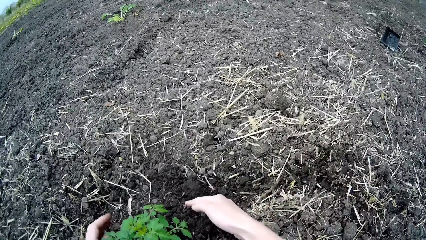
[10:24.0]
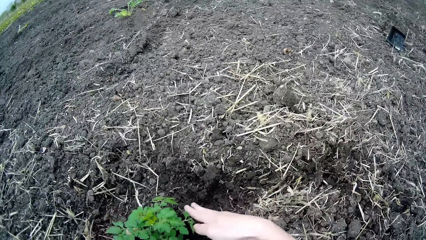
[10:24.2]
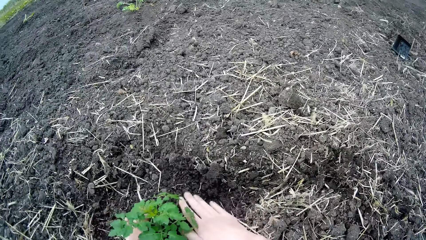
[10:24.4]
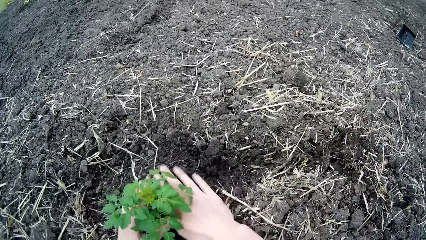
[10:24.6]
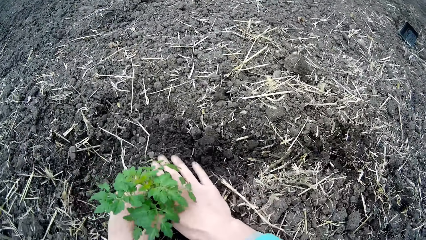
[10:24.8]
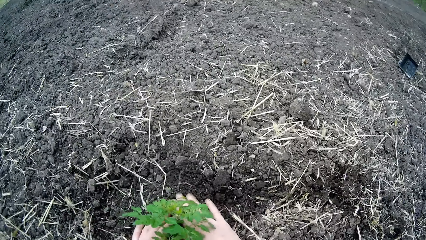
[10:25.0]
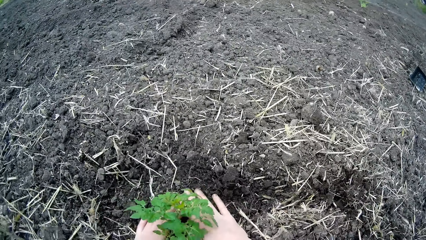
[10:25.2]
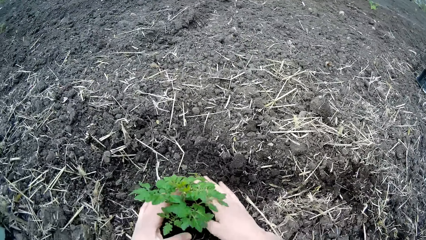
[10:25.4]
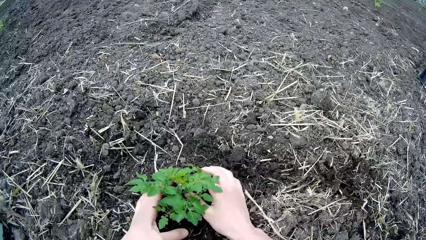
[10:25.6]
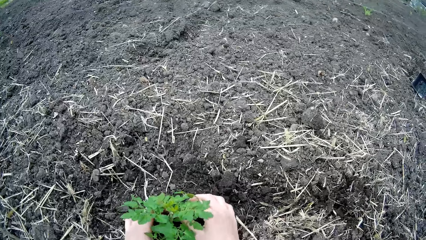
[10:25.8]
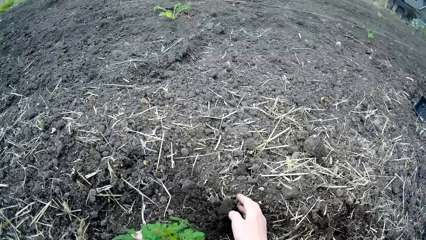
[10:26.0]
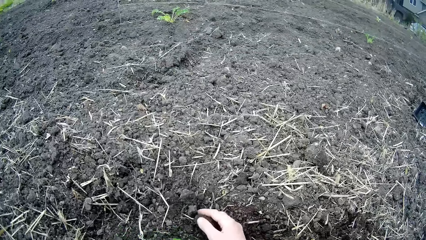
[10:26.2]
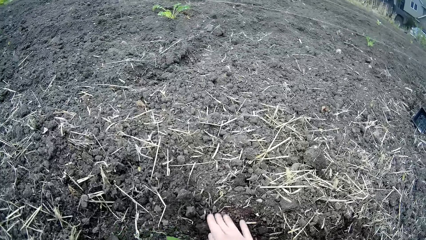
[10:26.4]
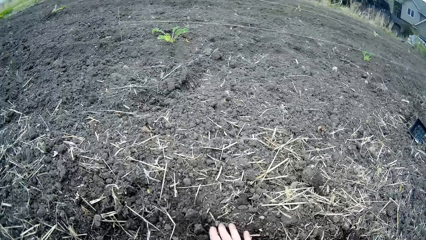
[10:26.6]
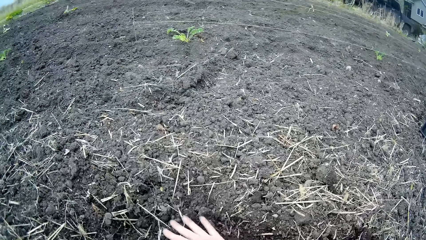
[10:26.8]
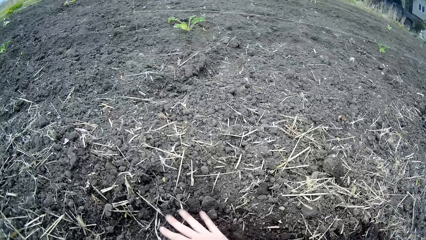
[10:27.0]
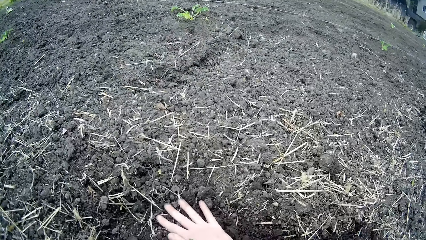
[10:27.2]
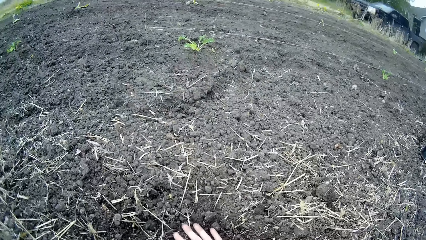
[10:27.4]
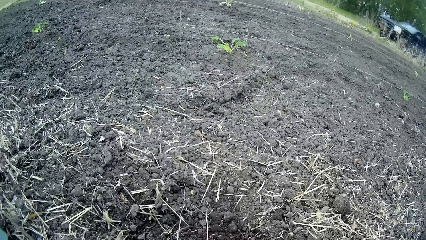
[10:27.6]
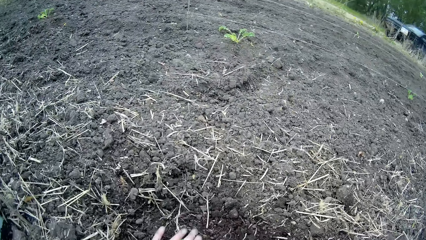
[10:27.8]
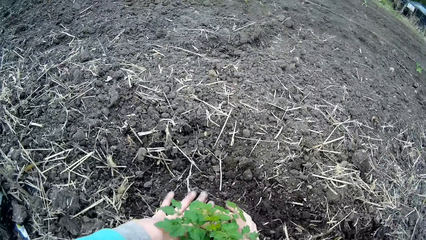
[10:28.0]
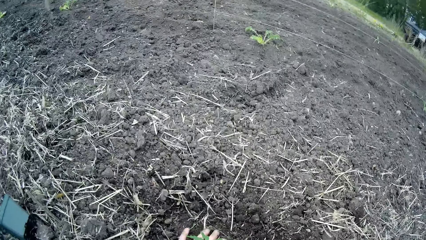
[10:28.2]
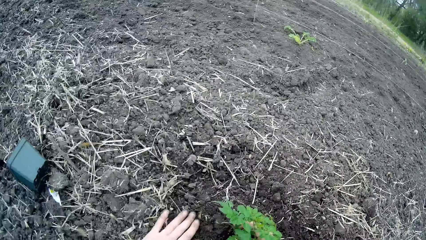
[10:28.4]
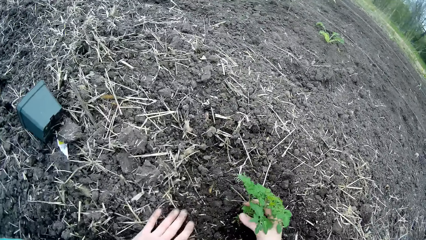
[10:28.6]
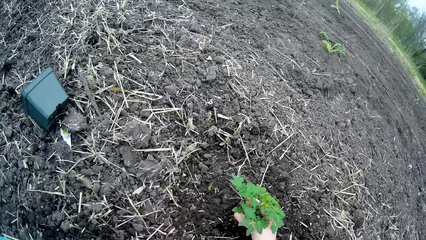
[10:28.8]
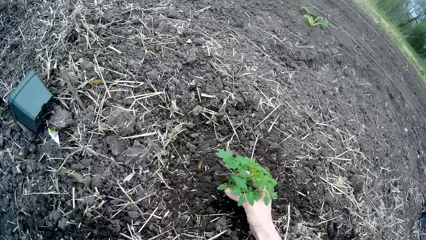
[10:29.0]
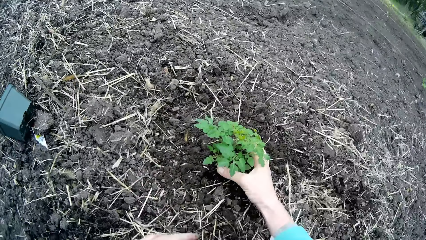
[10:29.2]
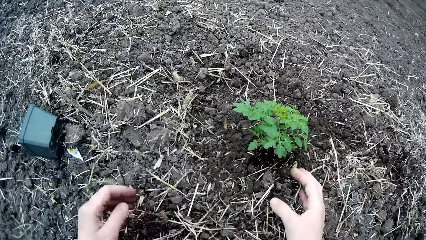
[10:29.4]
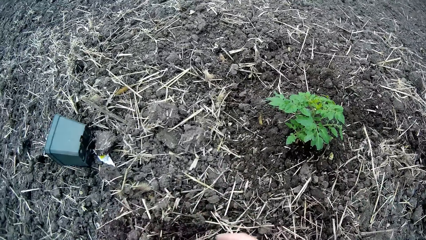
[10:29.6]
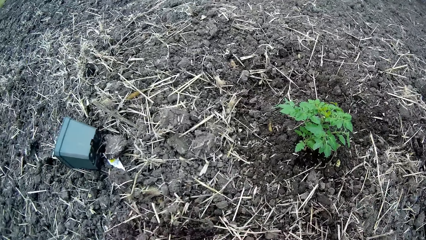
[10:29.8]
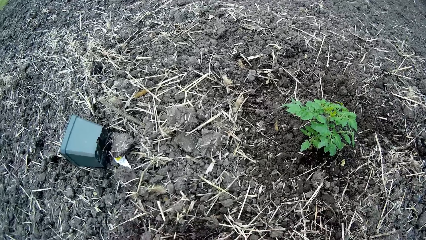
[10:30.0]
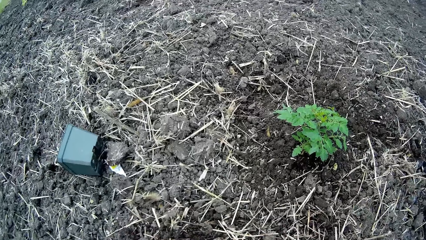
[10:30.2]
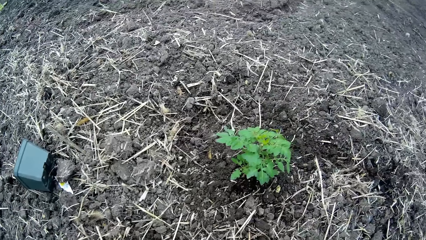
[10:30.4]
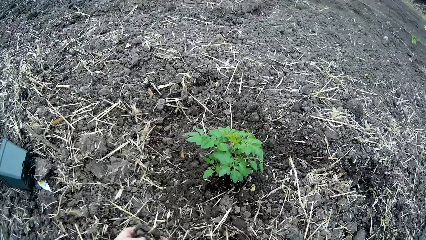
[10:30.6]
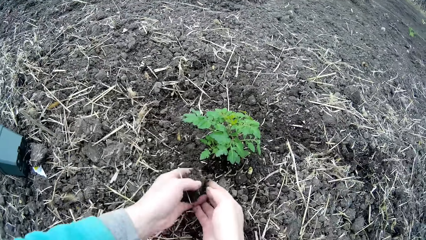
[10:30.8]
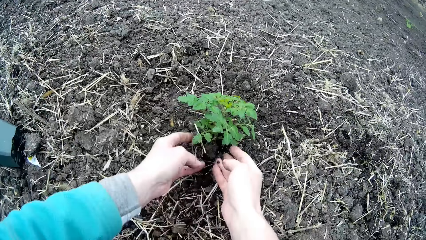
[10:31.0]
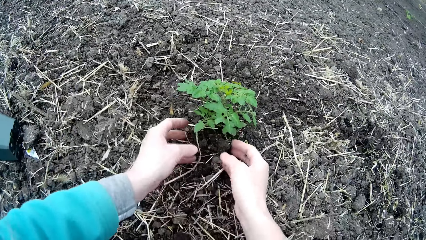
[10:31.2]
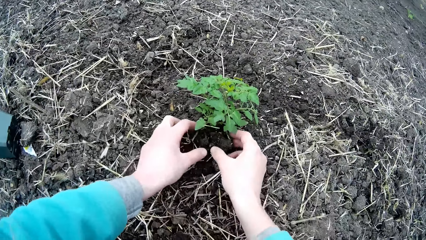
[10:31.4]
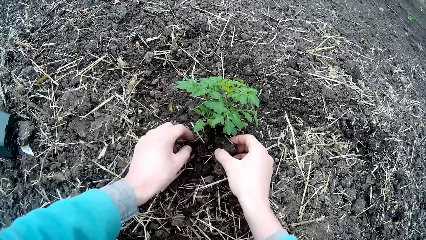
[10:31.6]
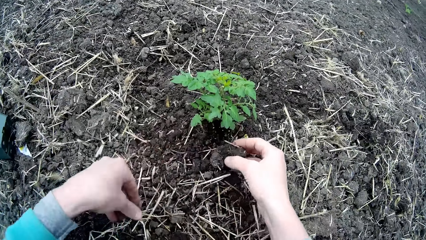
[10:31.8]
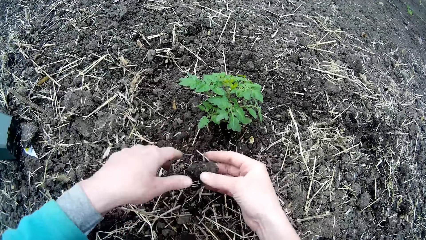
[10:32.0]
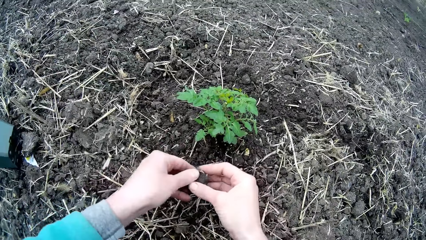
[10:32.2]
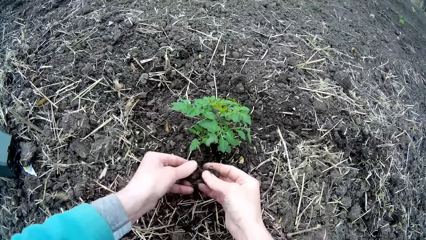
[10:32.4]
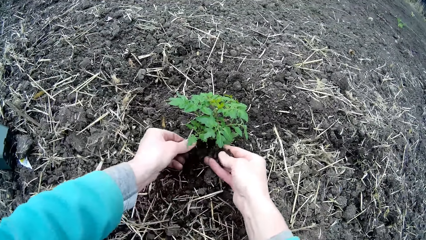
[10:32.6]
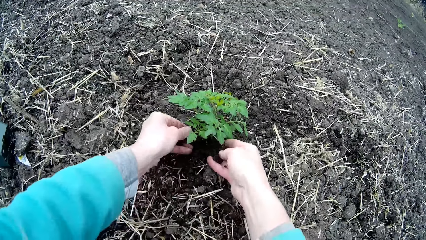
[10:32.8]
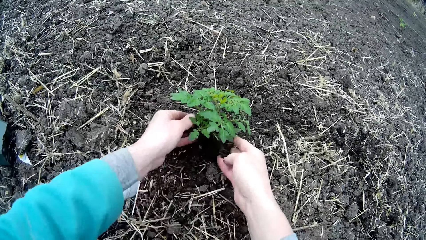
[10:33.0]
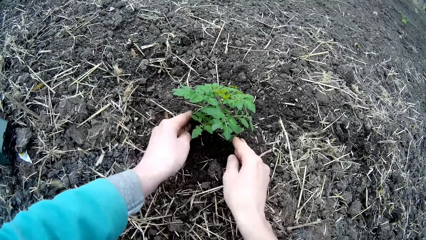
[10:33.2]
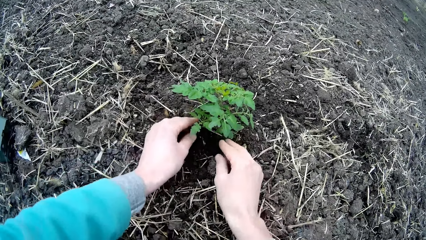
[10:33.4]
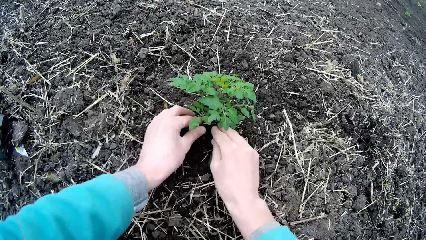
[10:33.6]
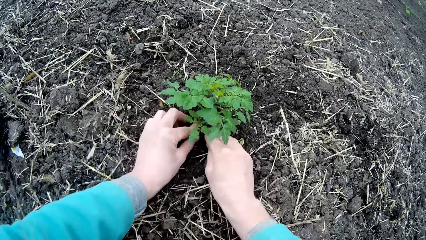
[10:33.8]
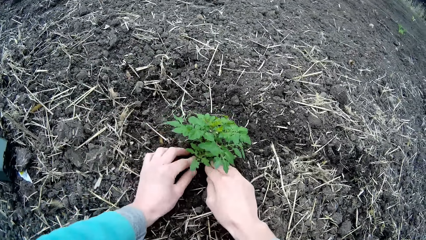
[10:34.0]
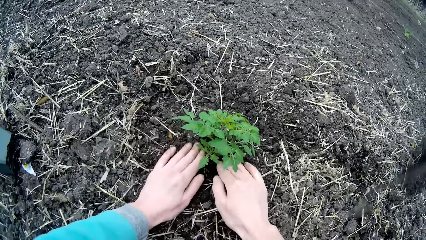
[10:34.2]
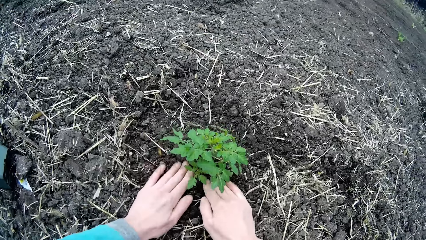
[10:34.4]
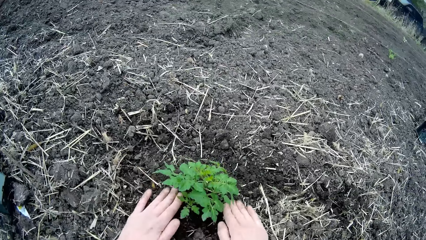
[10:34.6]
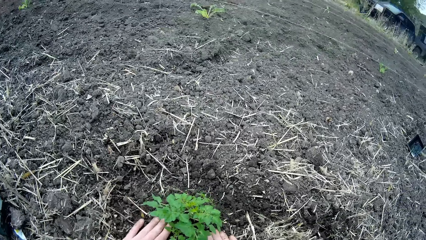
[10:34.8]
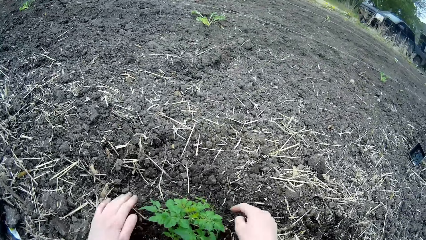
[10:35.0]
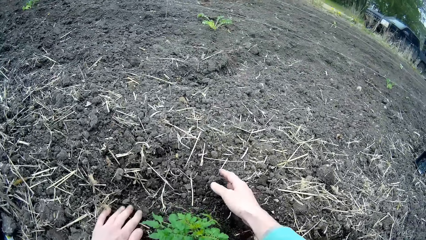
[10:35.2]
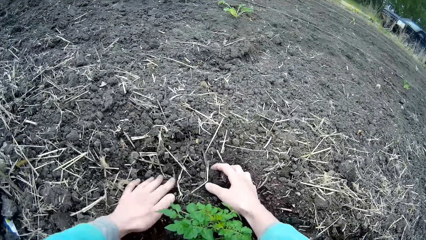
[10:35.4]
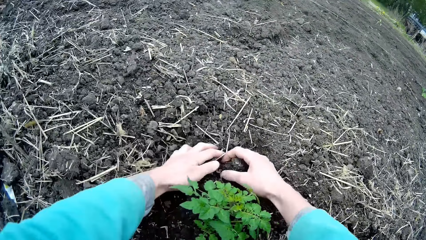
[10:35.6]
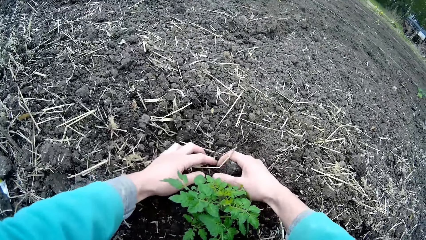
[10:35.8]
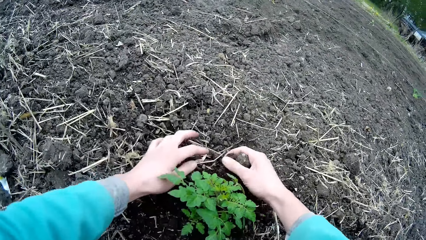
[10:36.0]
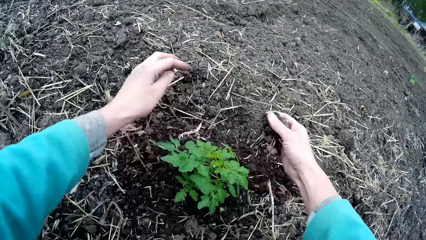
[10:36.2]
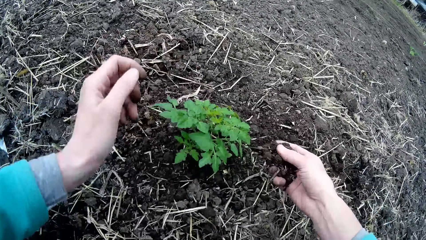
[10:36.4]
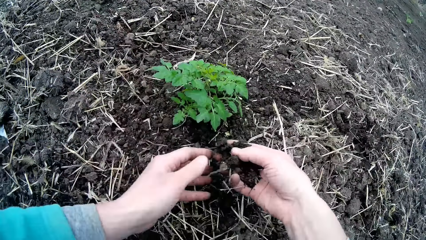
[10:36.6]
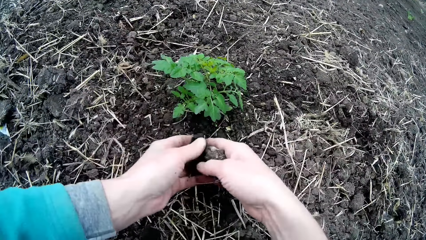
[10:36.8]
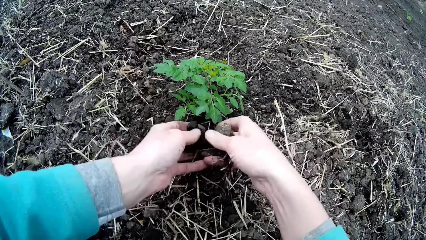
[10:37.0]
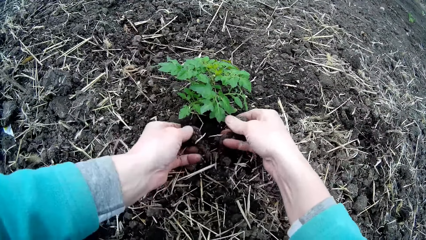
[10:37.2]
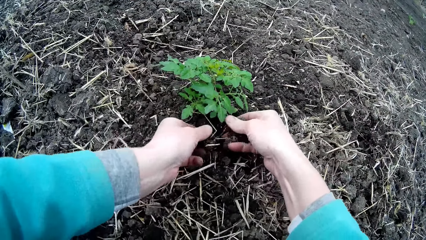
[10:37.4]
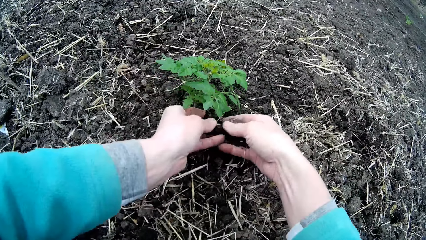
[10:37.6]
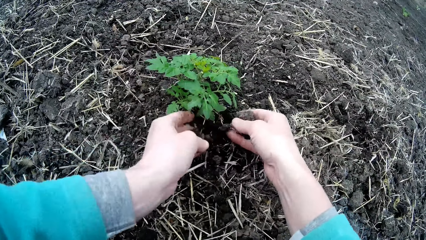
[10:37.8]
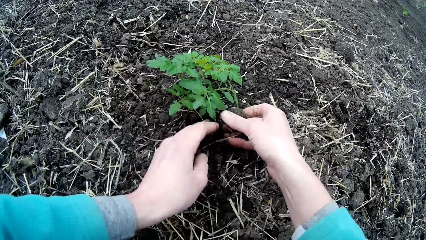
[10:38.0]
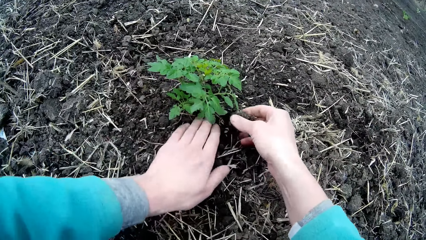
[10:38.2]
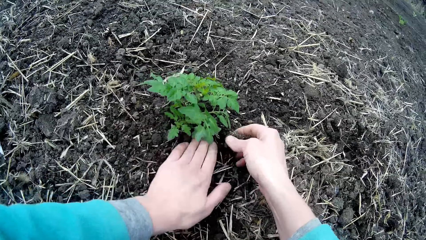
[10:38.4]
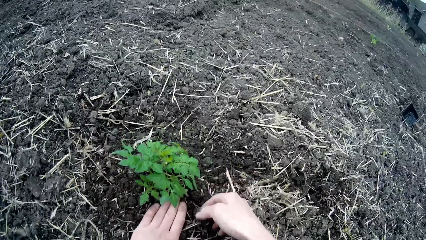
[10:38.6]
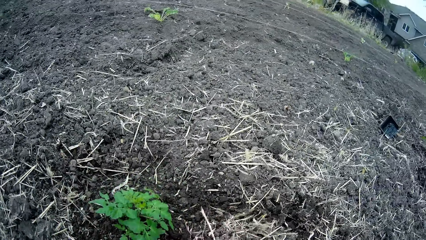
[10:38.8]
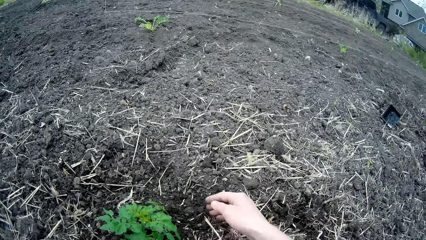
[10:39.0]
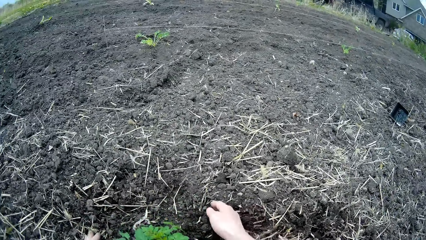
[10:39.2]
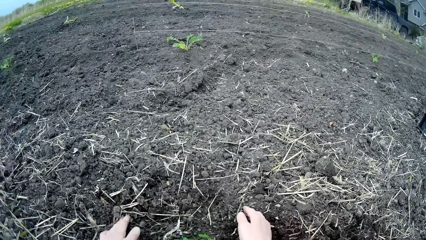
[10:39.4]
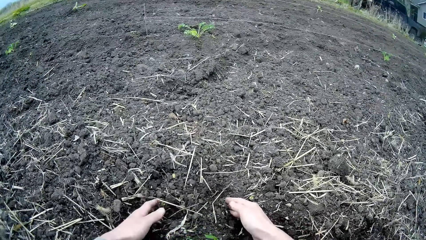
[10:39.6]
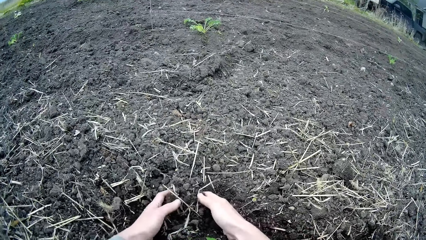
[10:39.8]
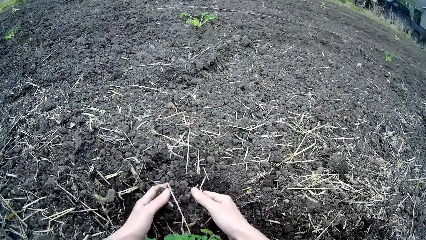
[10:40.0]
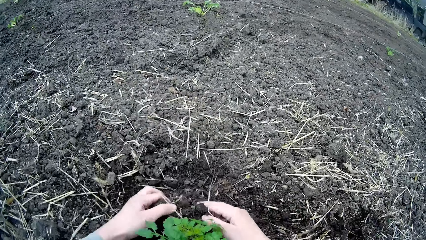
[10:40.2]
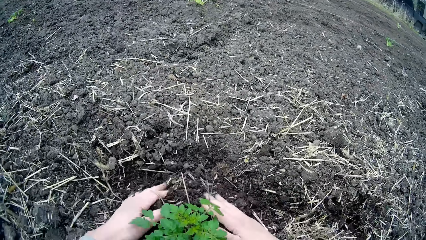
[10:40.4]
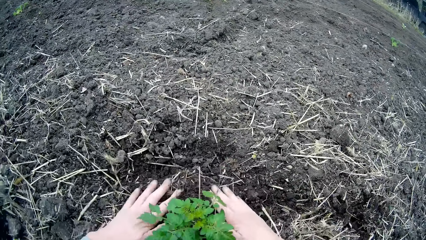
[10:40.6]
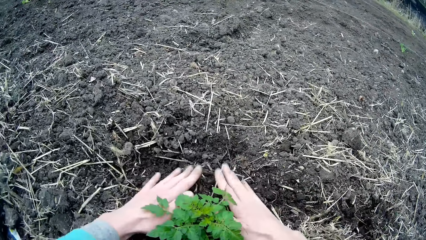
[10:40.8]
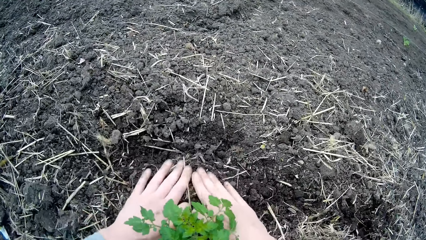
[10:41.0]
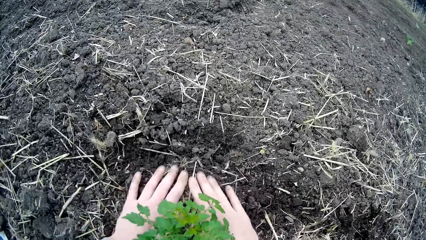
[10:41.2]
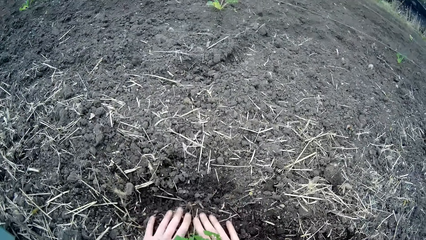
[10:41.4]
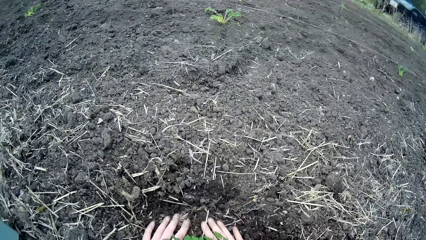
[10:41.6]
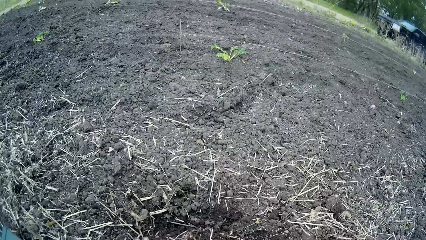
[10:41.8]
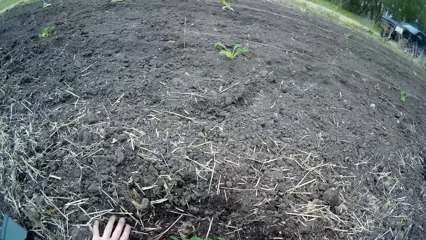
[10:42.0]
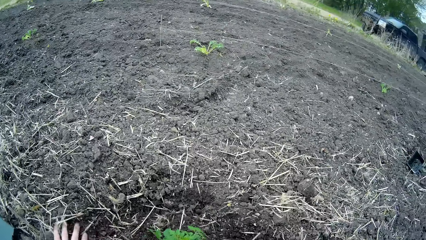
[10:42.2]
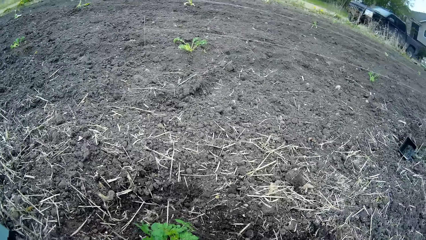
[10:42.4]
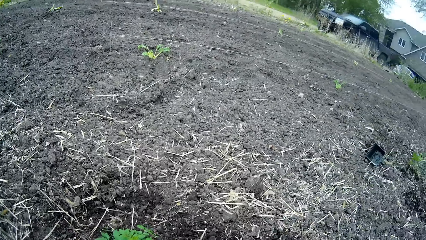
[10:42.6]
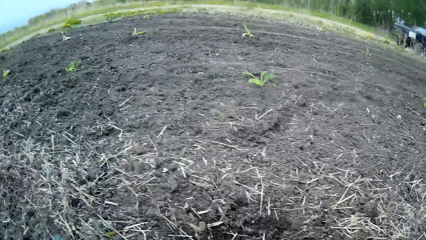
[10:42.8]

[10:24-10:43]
The camera wearer packs the sand or soil towards the plant with both hands. She presses the sand around the plant with both hands. She pours sand with both hands around the plant. She puts soil around the plant using both hands. She presses the sand around the plant with both hands. She pours sand with both hands around the plant. She presses the sand around the plant with her left hand. She pours sand with both hands around the plant. She presses the sand around the plant with both hands.
